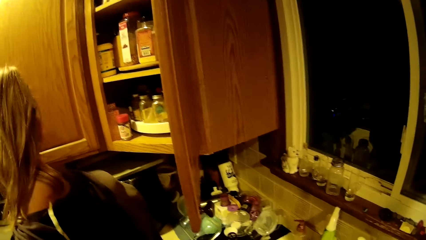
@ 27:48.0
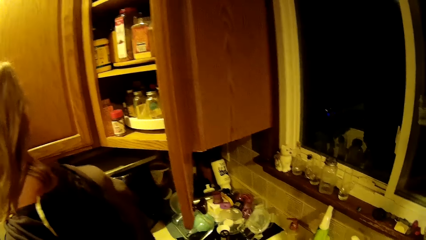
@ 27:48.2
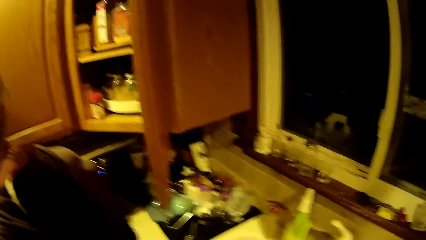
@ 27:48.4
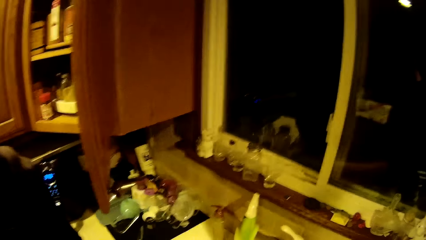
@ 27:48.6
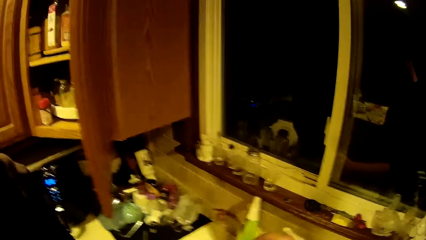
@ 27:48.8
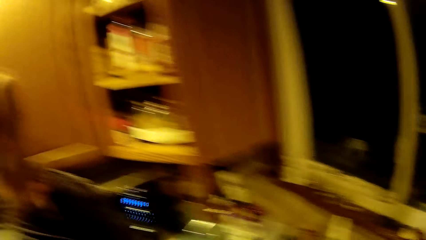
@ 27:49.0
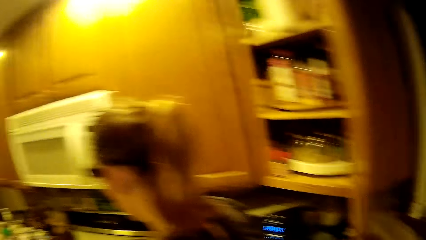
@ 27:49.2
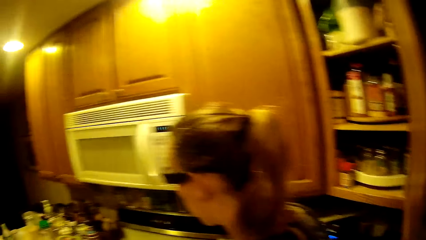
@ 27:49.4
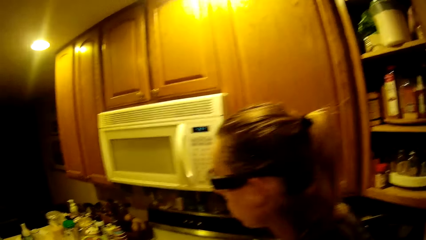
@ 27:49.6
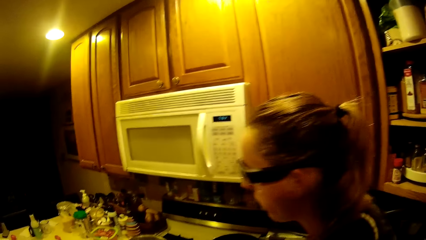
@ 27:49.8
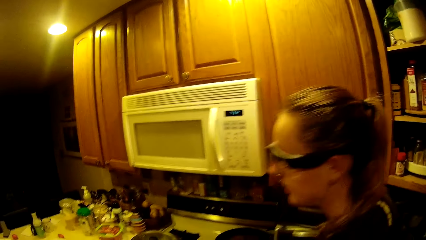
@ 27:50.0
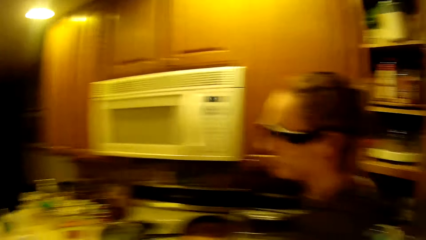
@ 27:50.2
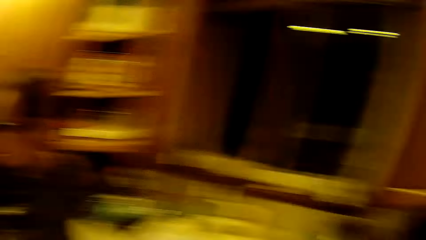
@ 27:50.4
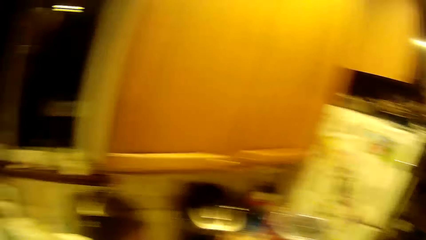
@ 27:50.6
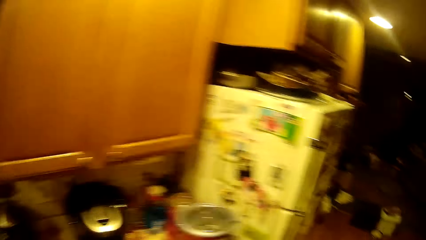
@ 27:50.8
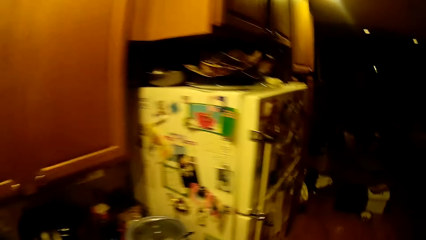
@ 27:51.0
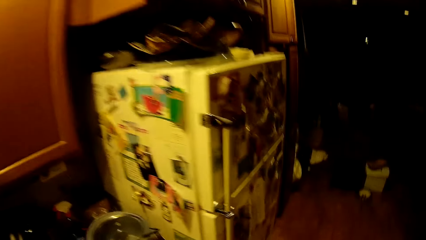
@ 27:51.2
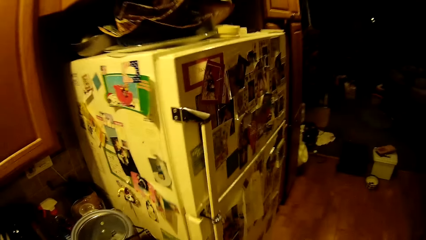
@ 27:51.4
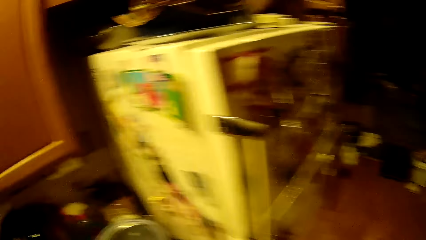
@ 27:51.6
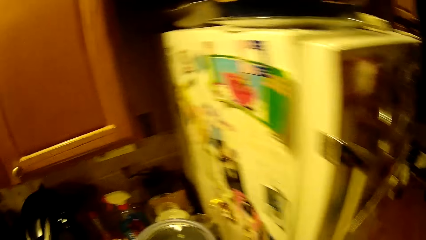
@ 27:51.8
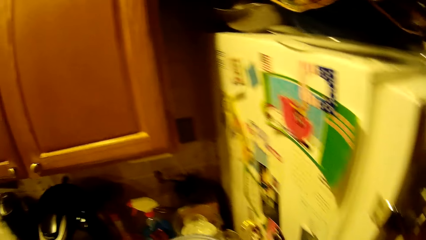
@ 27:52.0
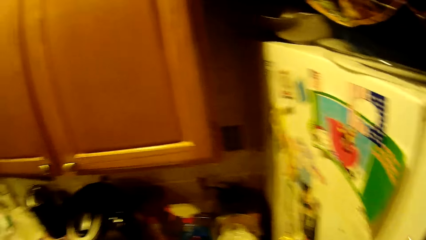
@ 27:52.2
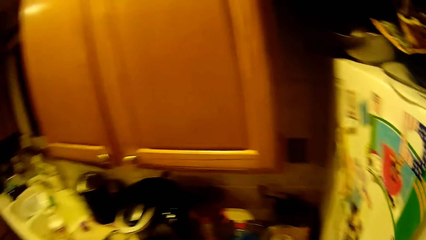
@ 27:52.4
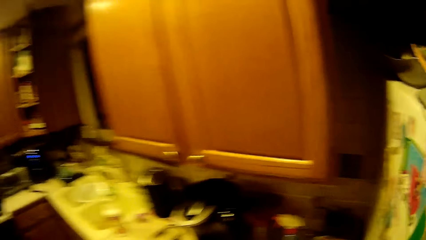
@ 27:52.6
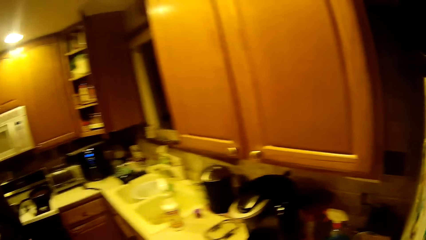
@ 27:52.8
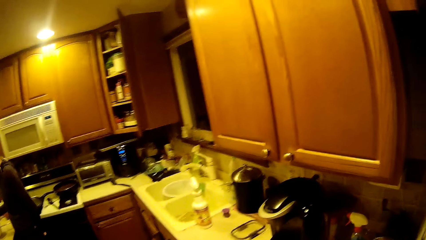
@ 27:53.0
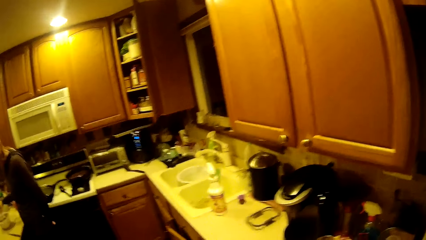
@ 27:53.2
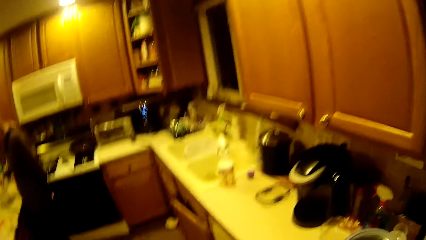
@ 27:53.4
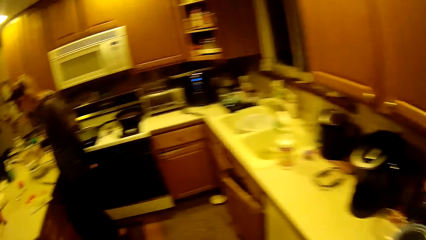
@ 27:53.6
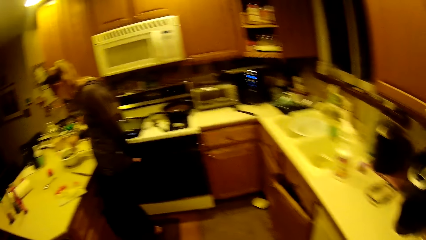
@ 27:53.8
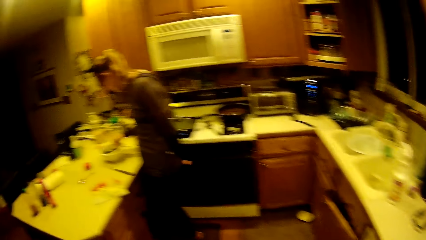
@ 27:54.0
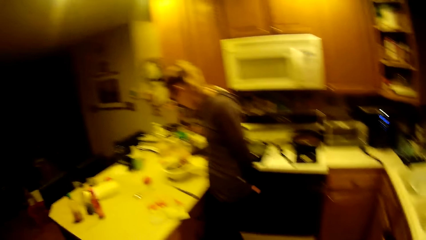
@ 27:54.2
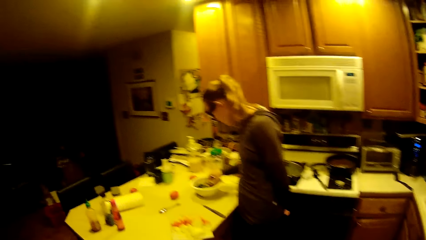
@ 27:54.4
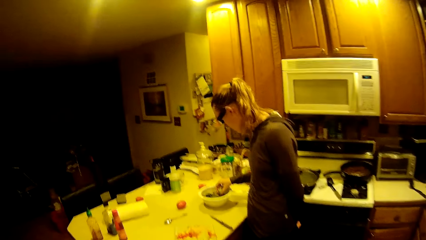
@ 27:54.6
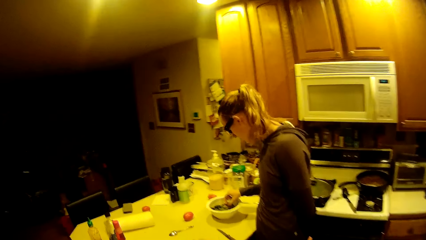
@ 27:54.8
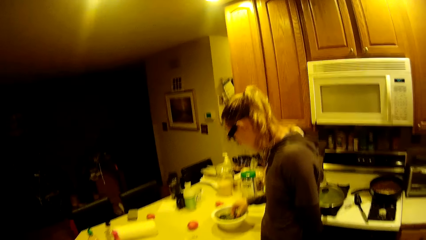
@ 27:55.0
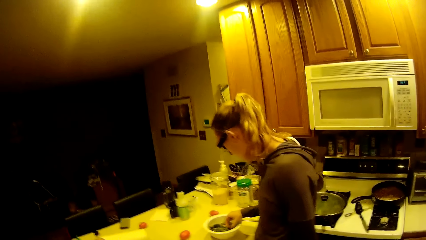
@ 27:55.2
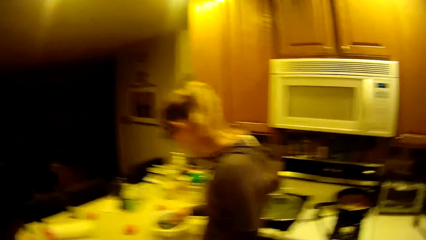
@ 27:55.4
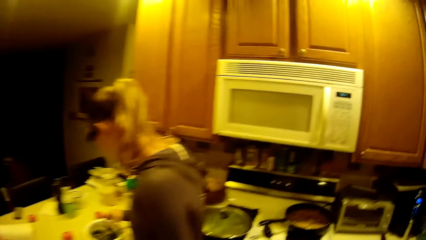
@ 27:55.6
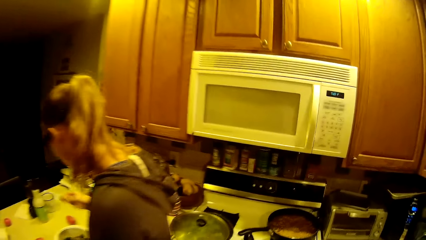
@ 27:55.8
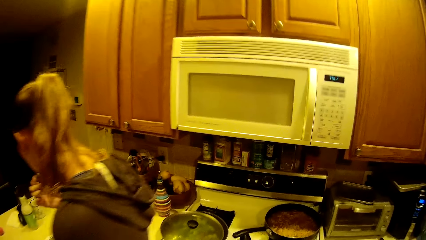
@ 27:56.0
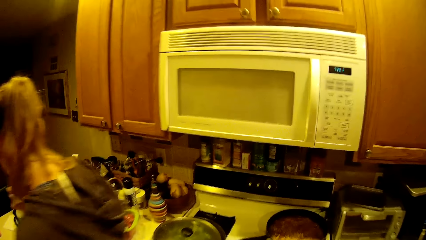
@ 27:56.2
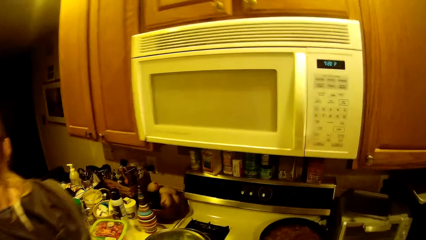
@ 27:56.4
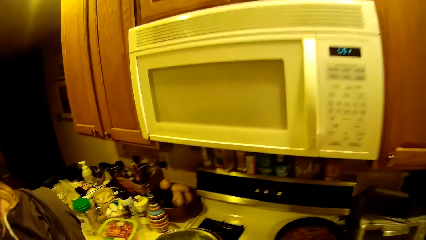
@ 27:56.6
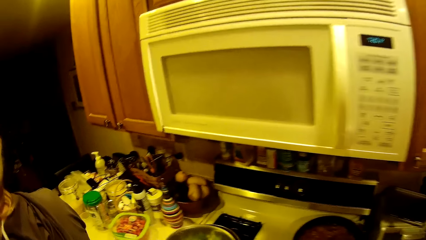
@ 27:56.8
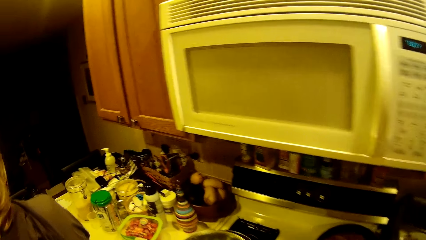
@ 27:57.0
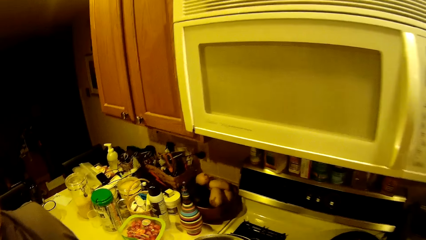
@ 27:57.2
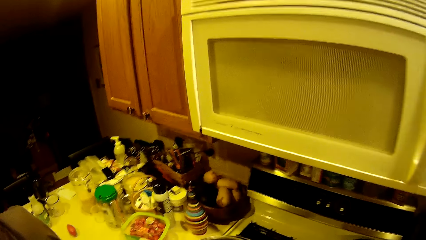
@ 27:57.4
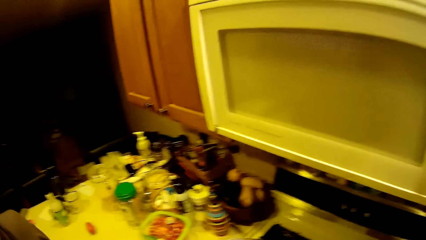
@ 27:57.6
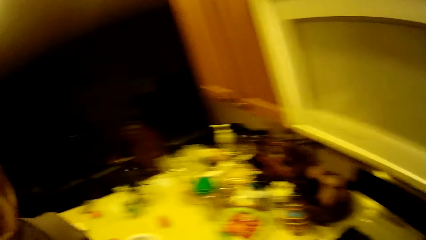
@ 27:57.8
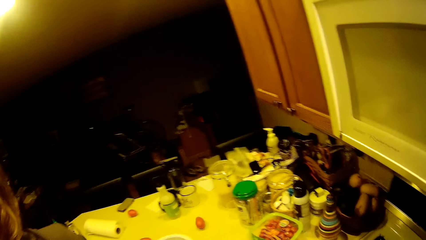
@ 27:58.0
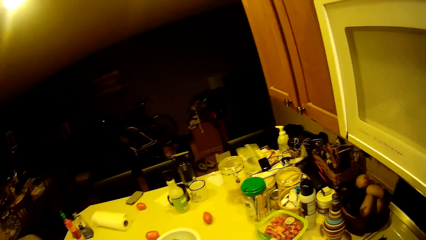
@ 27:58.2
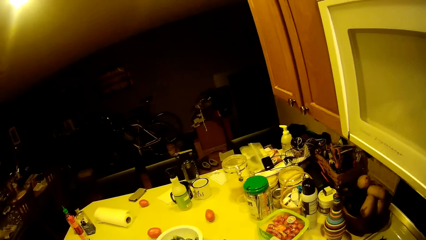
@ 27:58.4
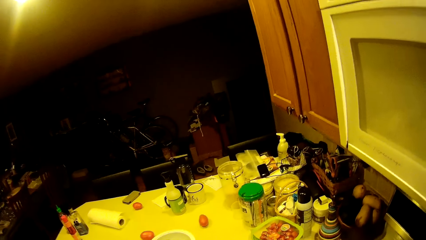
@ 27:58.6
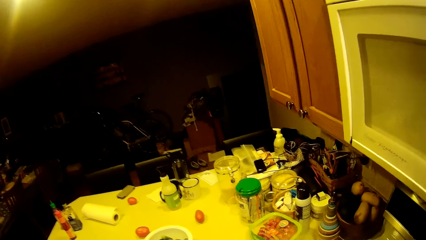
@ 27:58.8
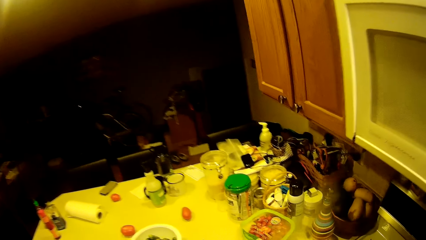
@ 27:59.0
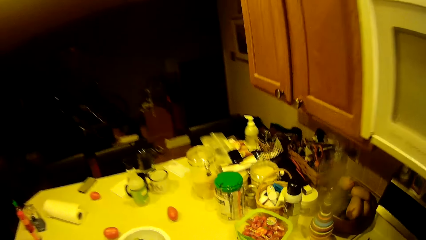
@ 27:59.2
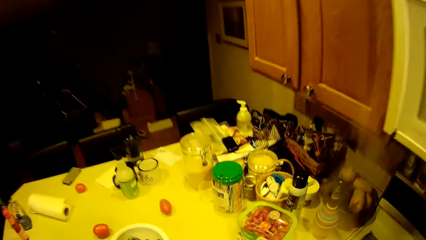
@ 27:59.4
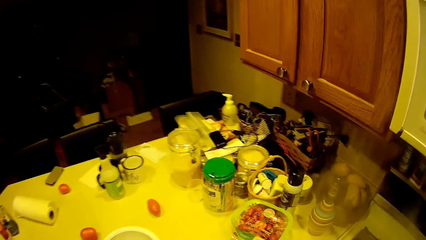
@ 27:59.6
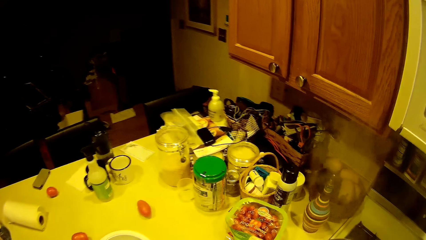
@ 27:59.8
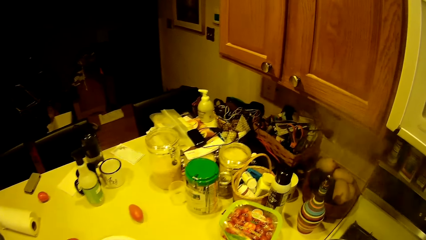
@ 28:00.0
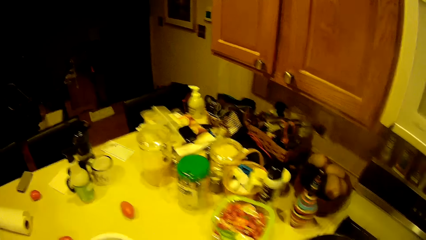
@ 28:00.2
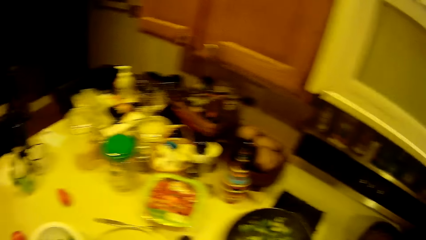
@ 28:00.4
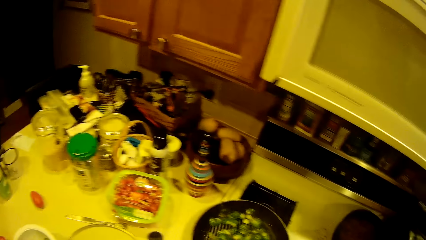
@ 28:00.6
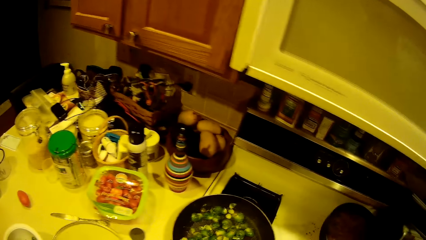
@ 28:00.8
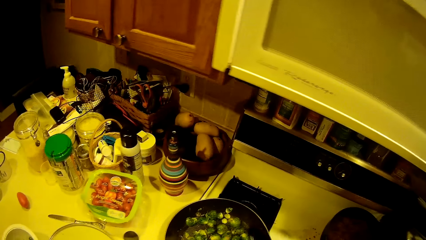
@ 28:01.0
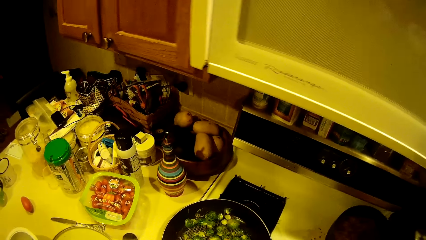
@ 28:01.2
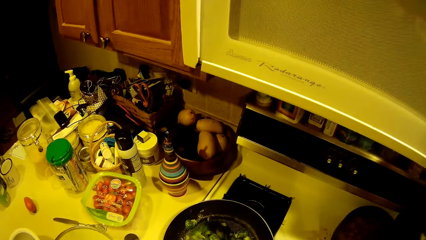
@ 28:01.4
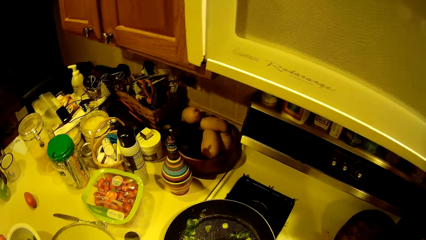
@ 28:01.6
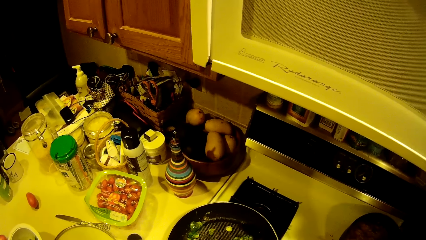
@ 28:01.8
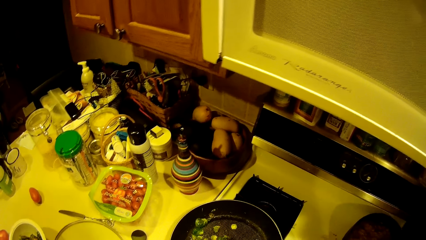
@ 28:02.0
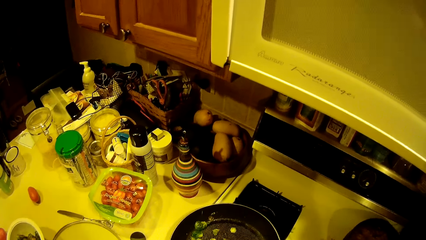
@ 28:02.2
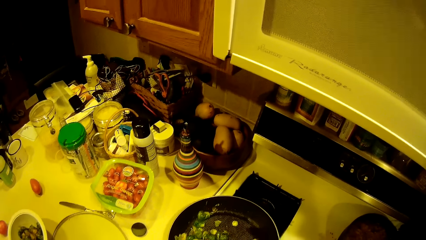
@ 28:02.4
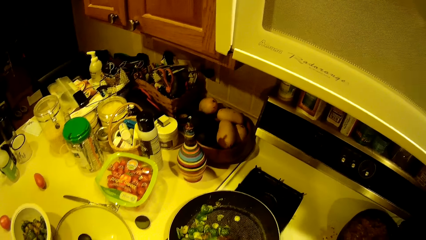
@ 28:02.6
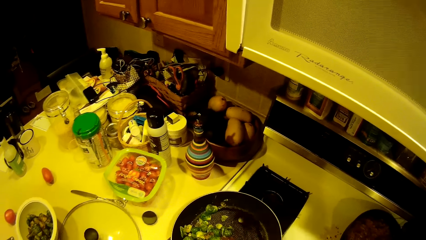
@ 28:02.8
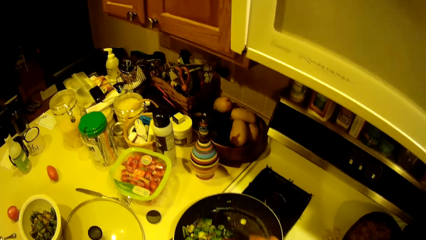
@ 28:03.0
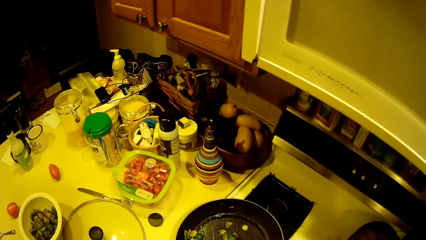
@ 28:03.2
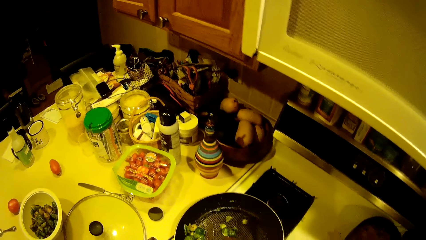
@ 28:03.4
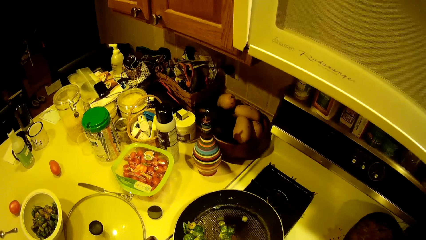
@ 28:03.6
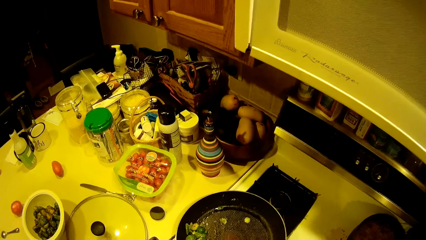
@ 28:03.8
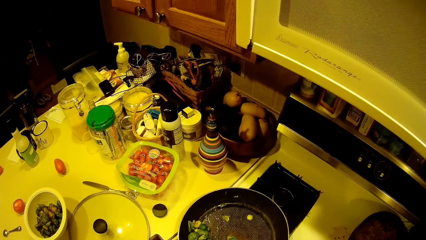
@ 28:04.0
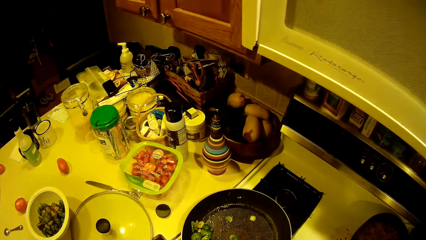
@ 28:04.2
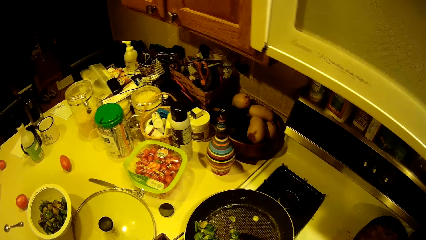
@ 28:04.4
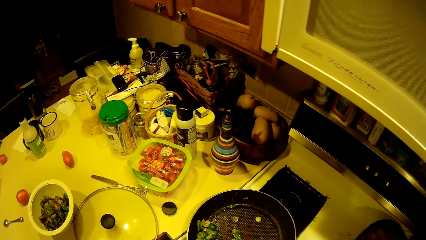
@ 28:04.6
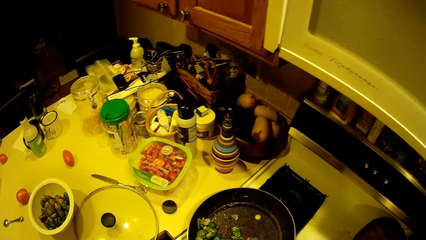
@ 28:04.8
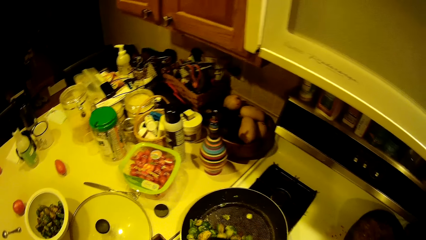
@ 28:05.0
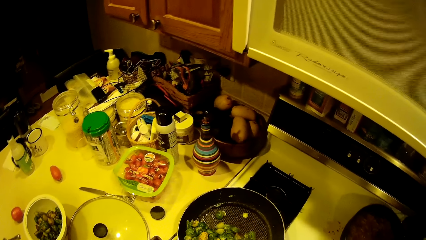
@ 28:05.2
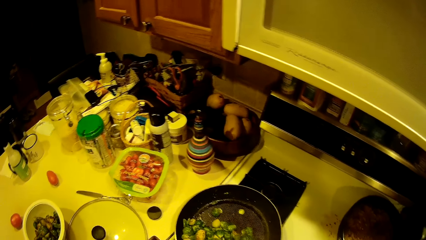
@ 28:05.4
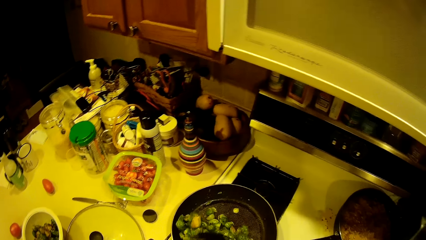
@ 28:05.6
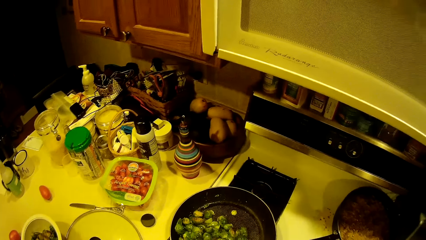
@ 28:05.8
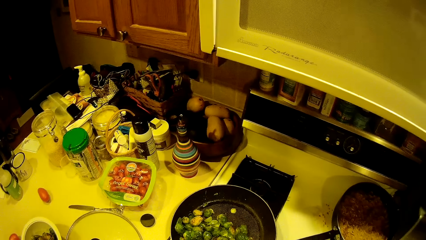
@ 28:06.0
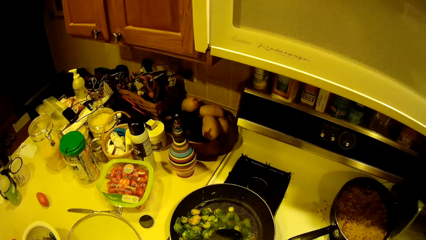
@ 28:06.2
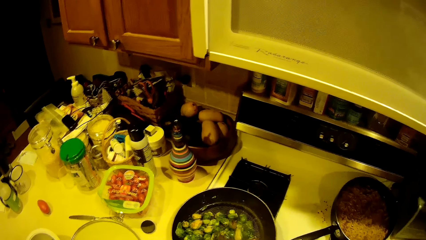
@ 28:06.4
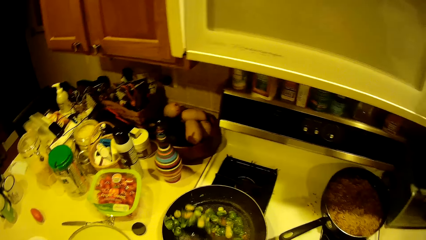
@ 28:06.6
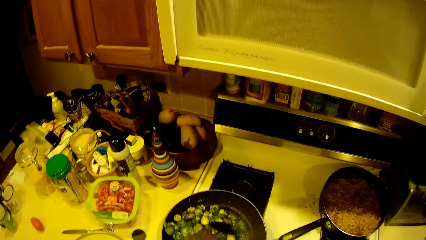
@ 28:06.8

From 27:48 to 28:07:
The camera wearer looks around and walks around. A woman picks a green pea from the bowl. The woman eats the green pea. The camera wearer looks around. They pick up the cooking spoon. They stir the green pea in the fry pan with the spoon.
